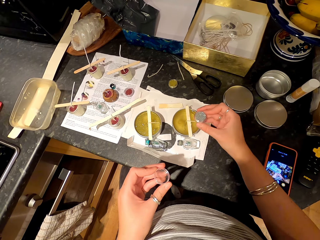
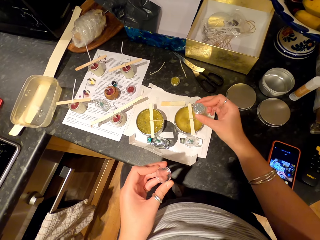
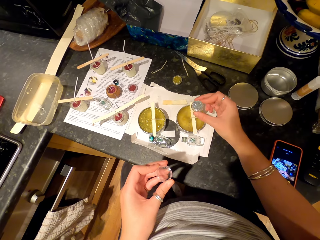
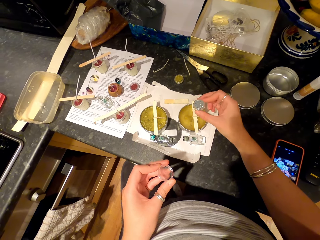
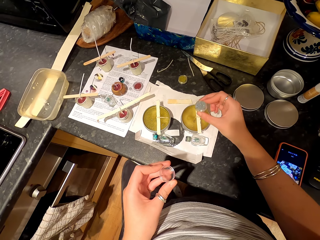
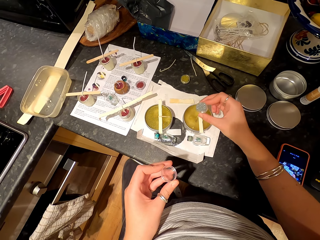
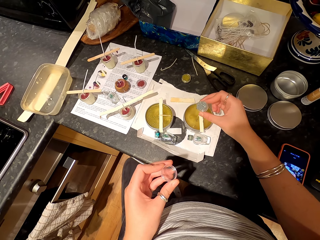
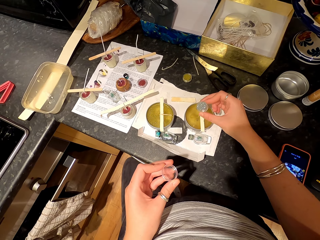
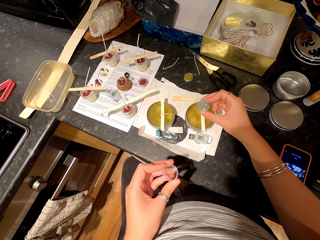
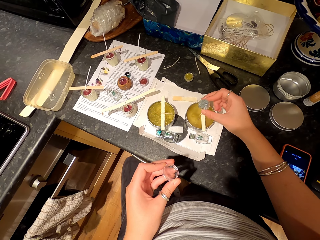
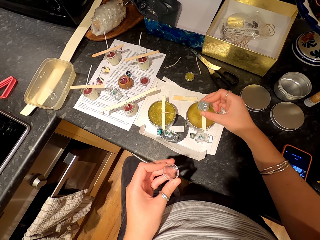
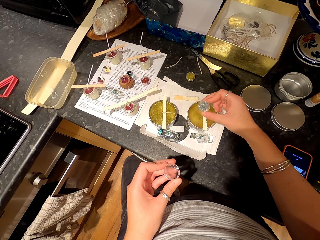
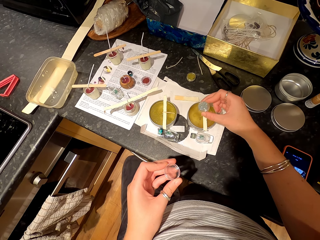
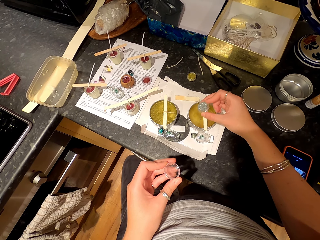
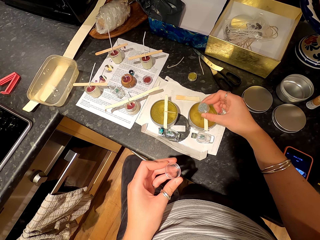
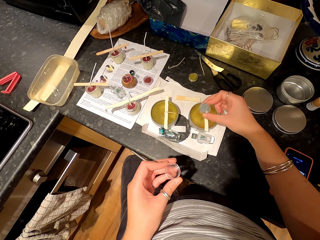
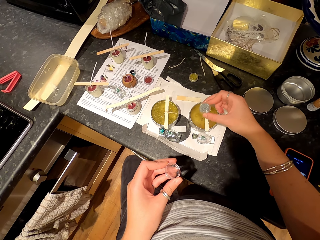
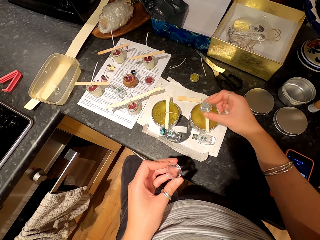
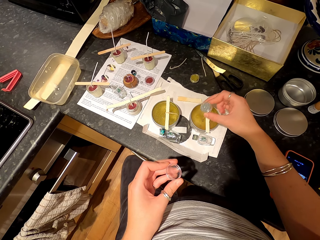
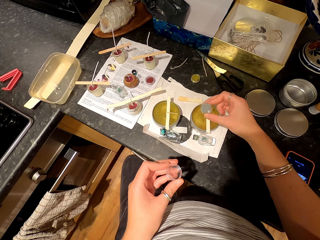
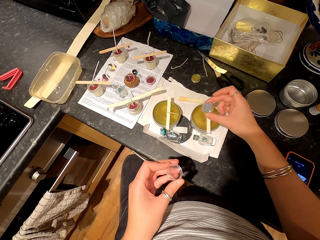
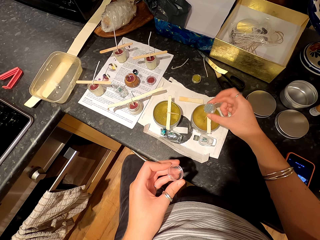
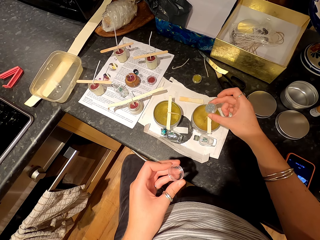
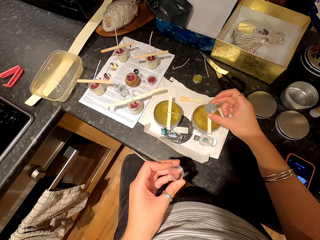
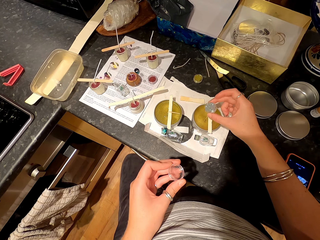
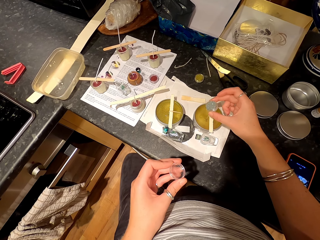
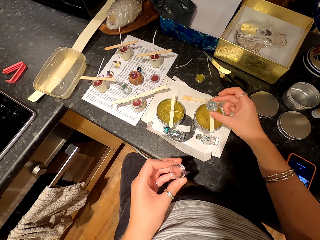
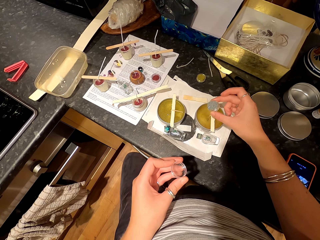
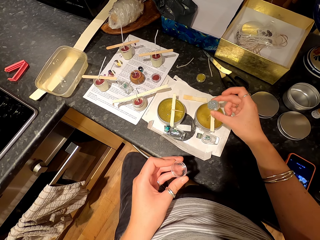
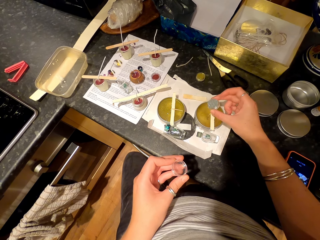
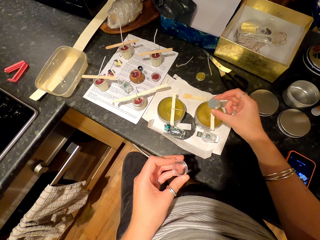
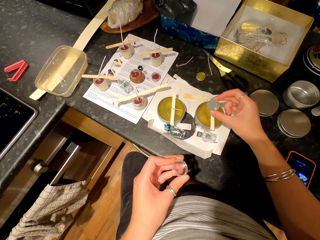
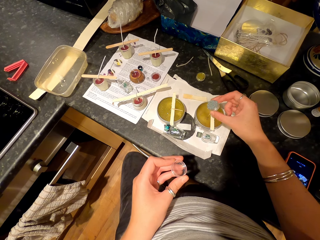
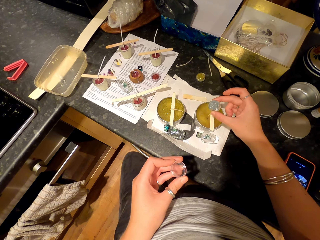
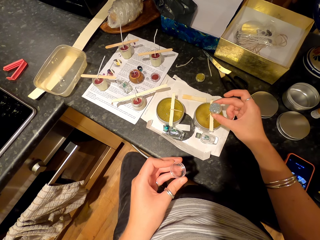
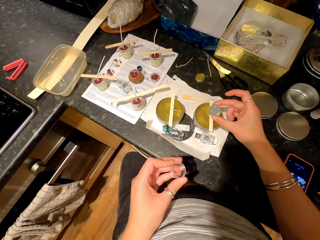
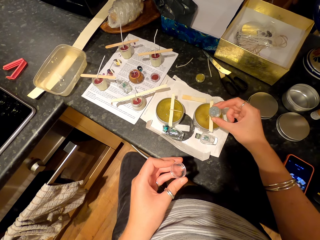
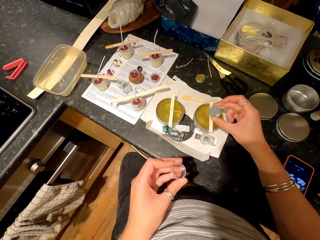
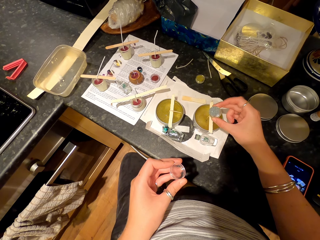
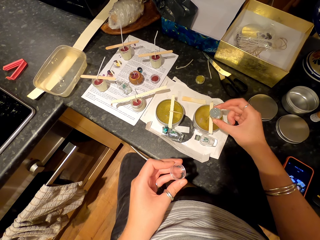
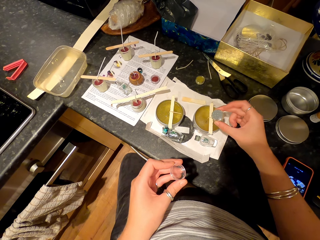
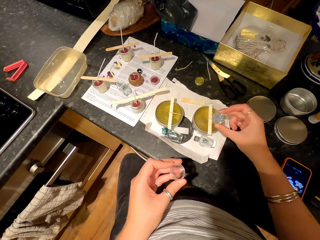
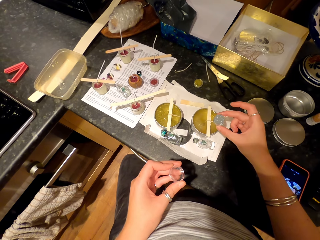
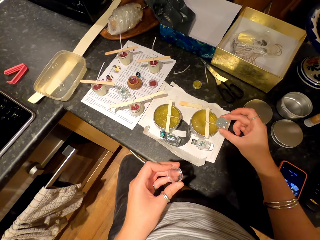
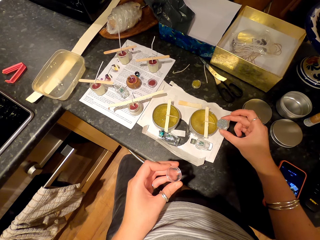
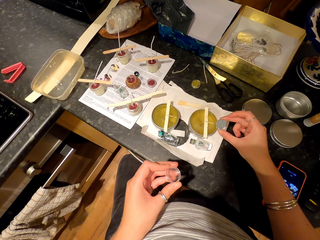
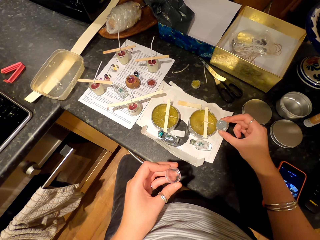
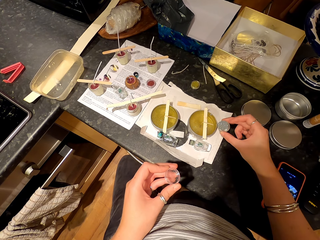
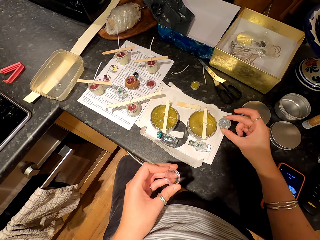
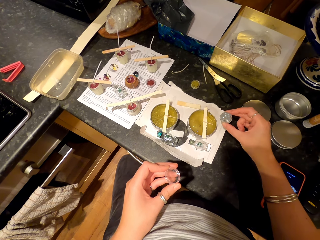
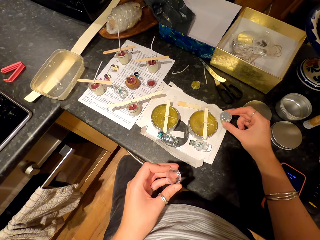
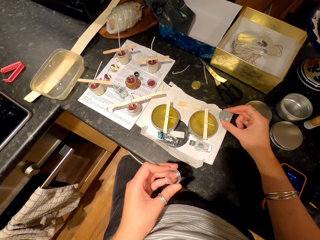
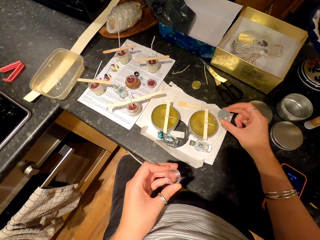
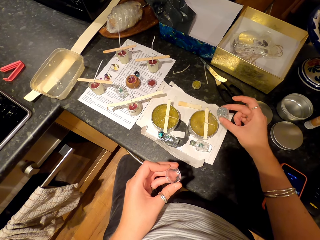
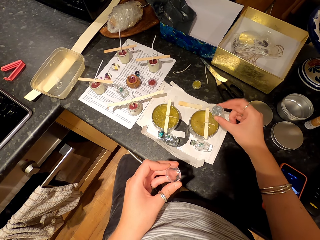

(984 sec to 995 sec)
The camera wearer pours the silver glitters on the wax.

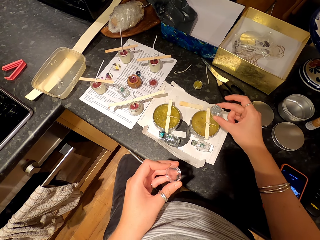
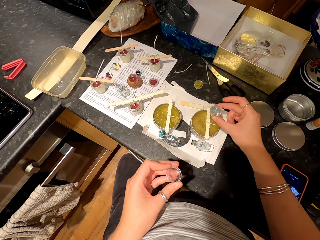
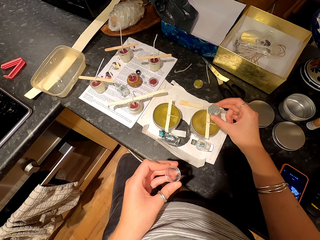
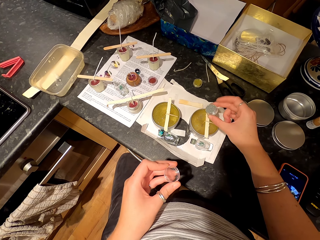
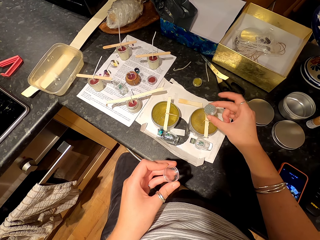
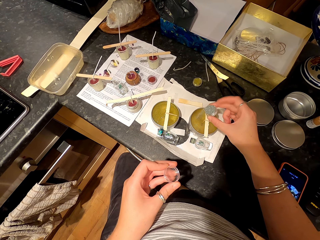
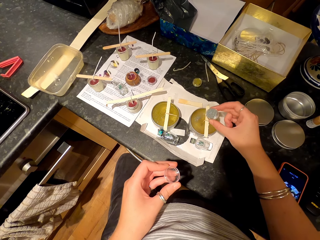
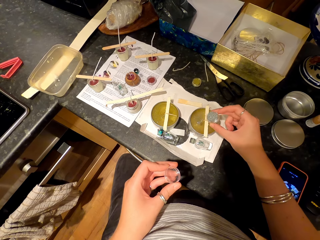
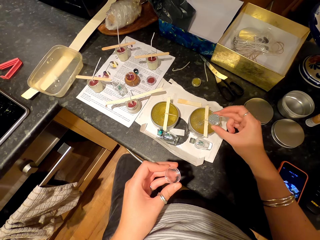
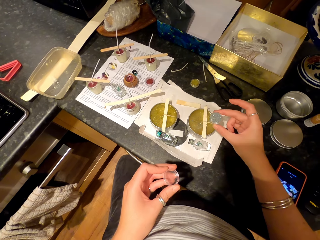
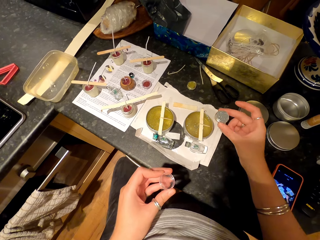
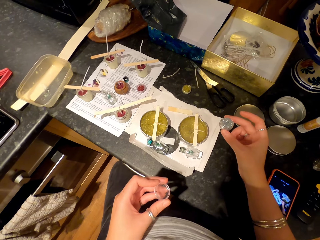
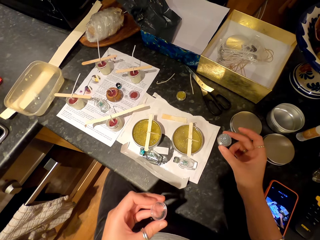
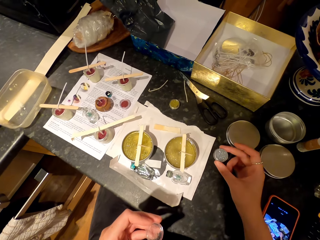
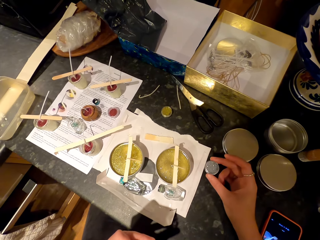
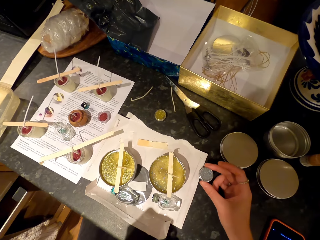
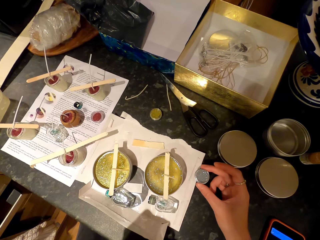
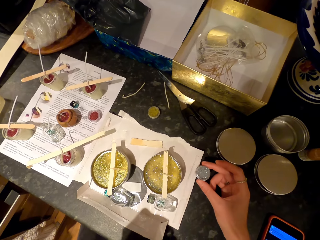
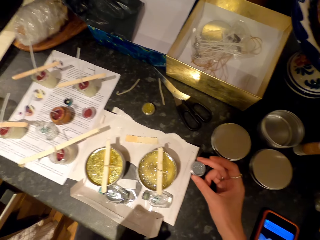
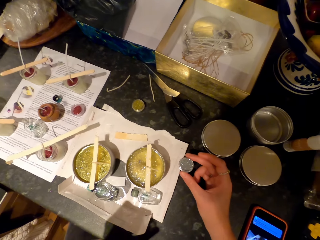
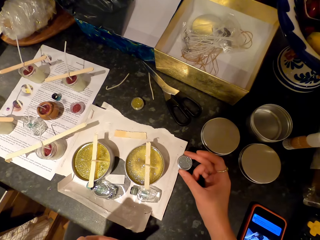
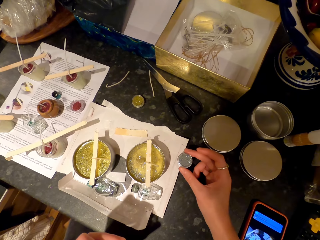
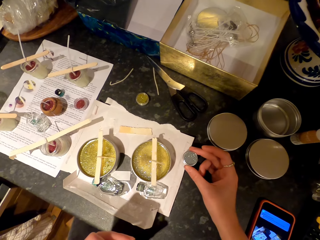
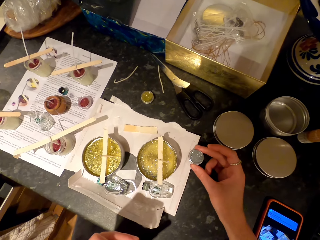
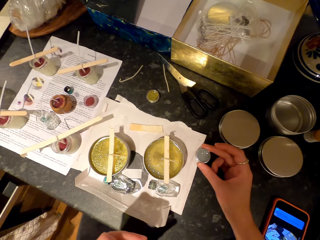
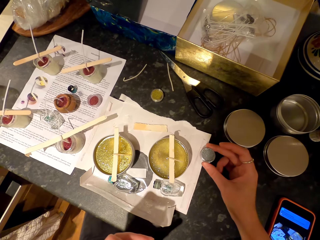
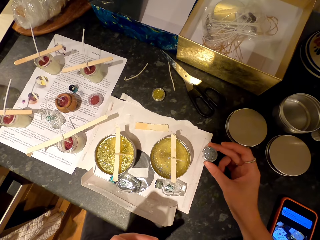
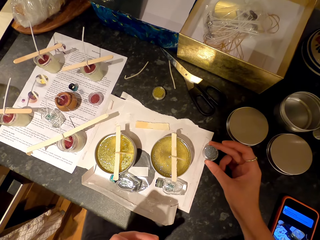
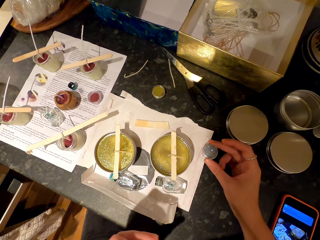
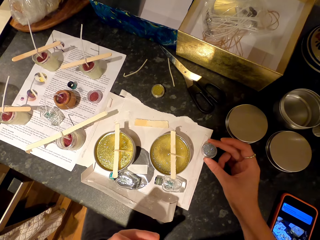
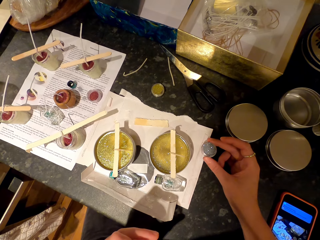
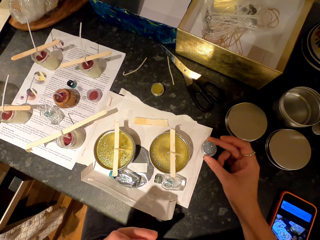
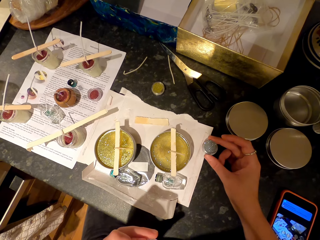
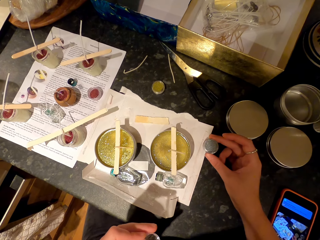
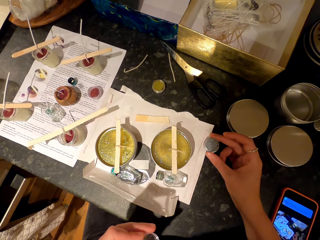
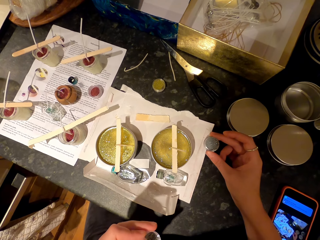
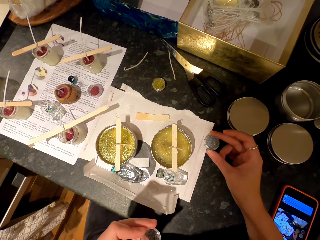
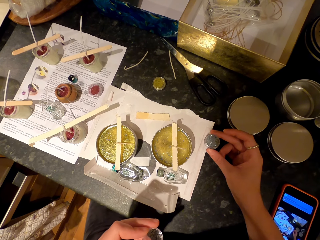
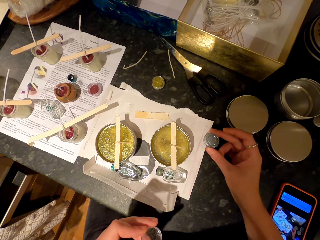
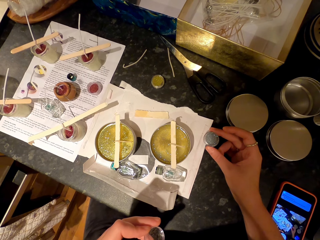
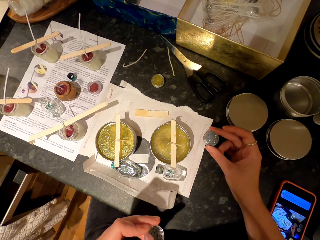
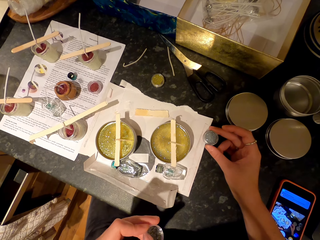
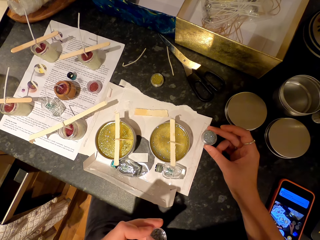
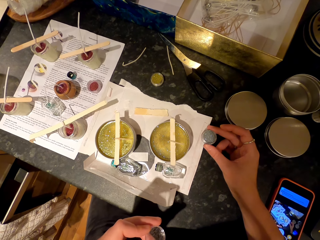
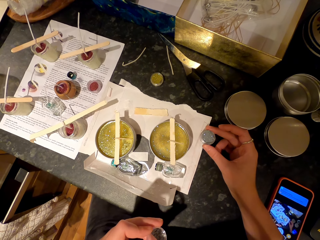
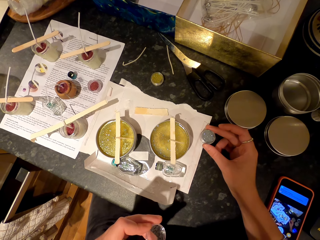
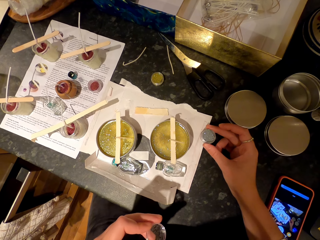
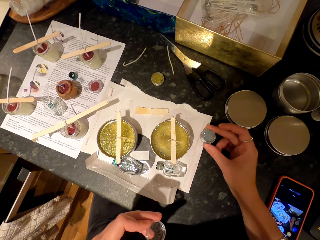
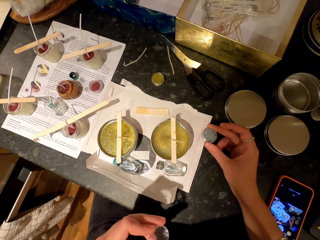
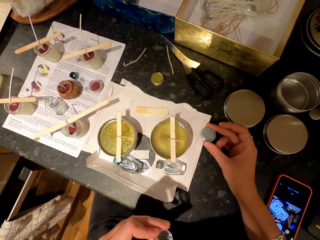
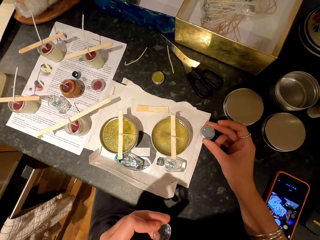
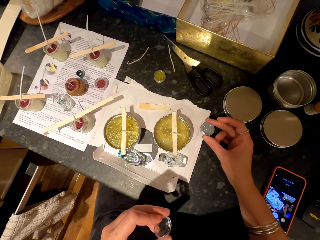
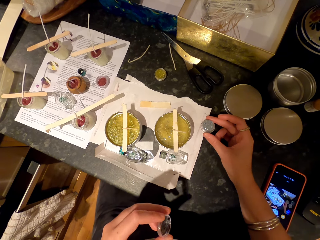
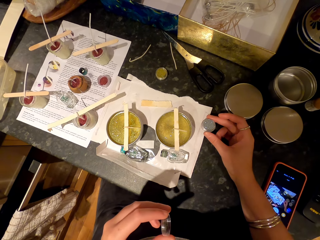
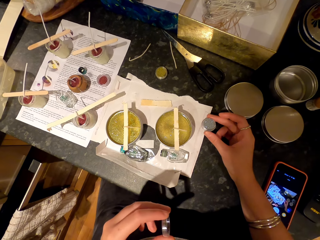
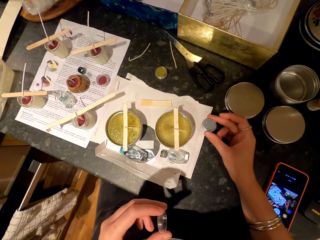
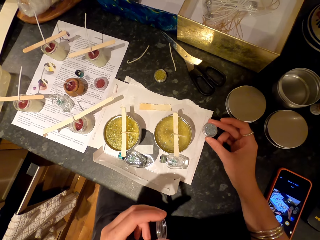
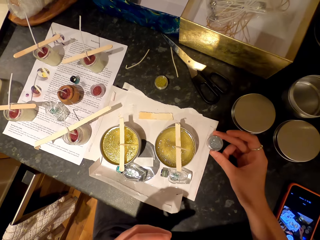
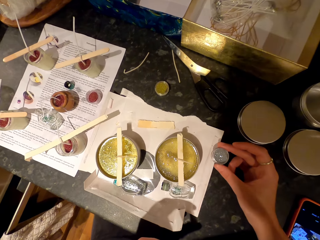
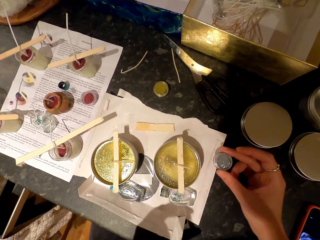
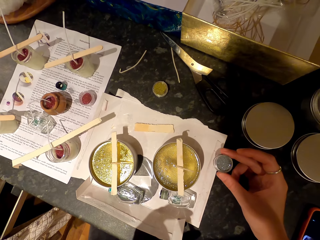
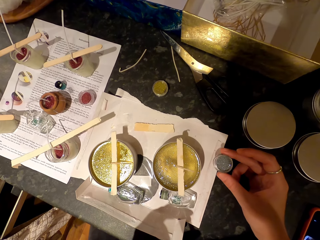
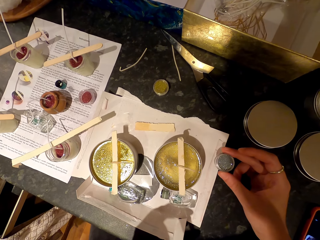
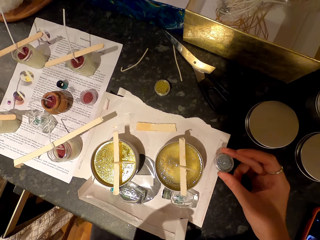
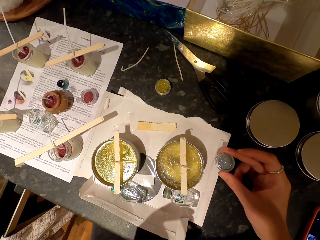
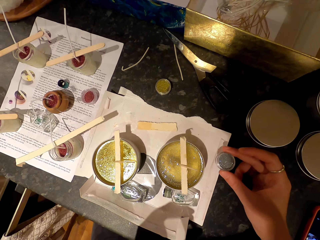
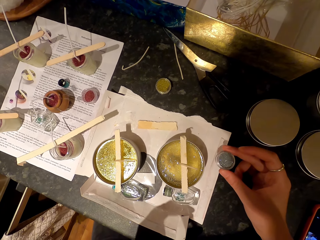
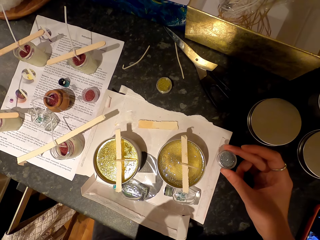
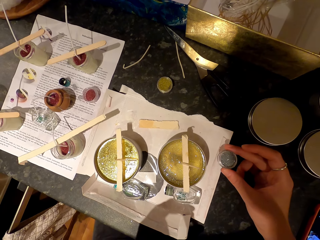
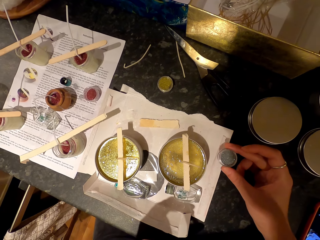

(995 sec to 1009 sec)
The camera wearer looks at the wax. They look around.
